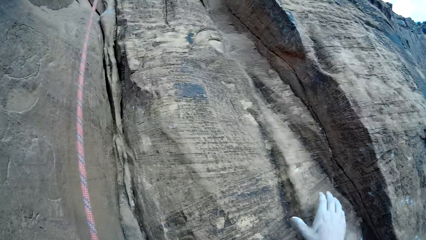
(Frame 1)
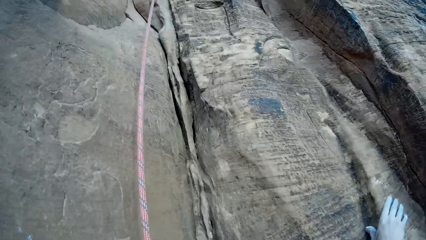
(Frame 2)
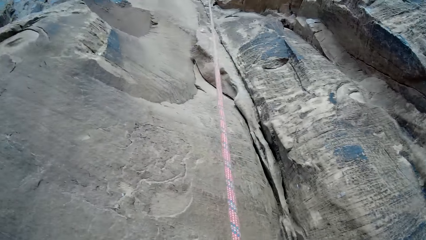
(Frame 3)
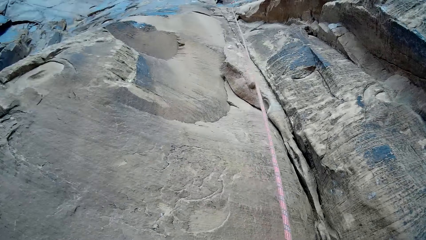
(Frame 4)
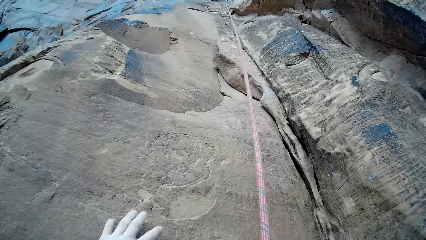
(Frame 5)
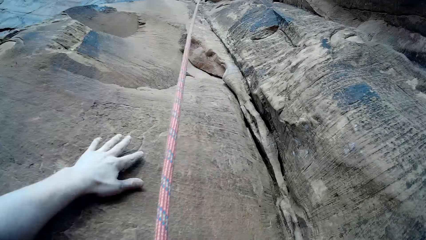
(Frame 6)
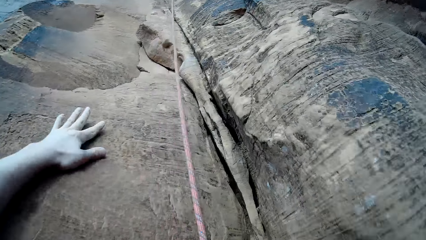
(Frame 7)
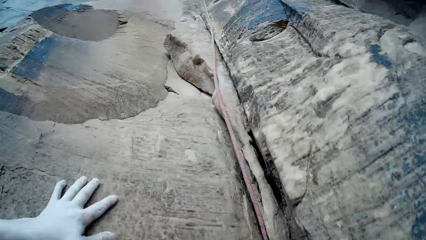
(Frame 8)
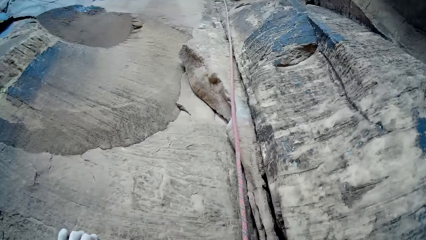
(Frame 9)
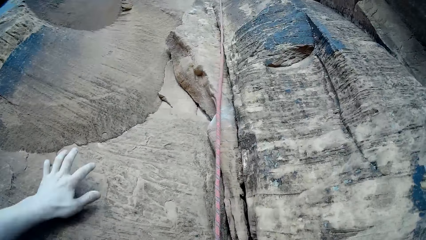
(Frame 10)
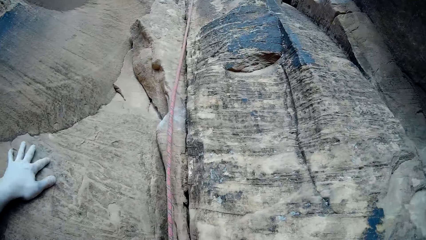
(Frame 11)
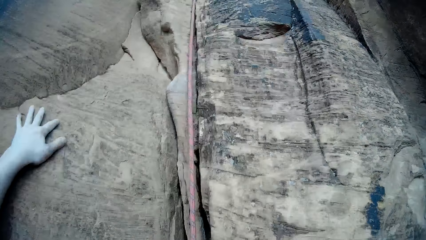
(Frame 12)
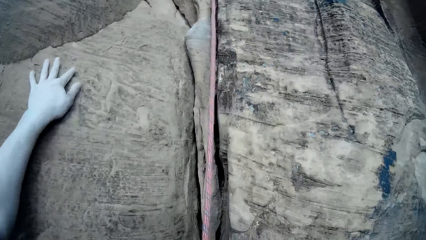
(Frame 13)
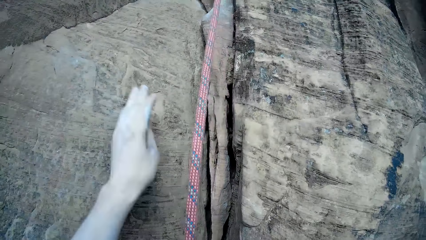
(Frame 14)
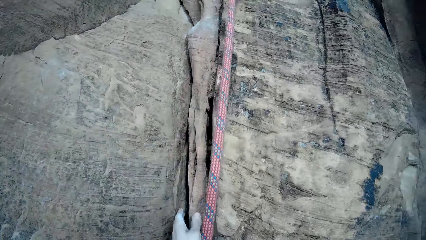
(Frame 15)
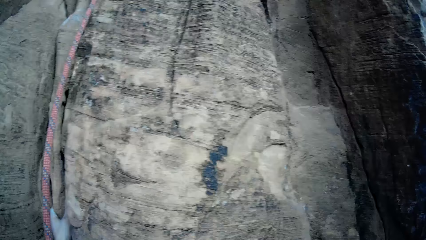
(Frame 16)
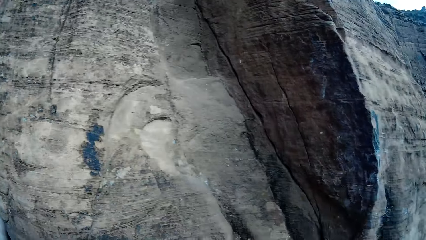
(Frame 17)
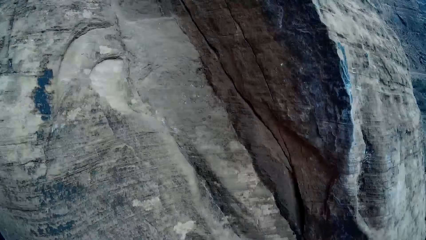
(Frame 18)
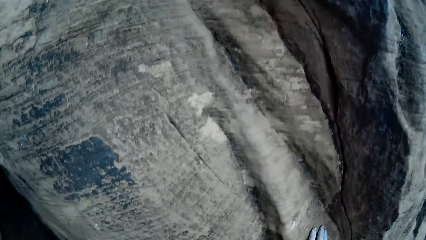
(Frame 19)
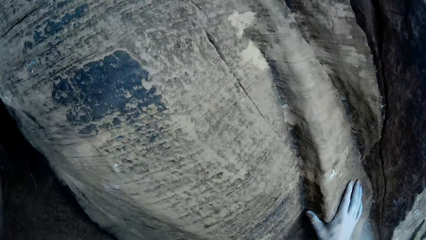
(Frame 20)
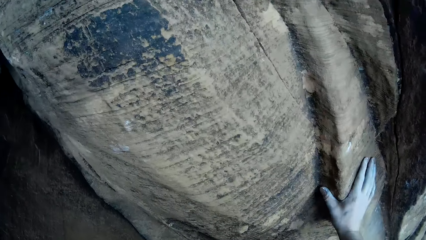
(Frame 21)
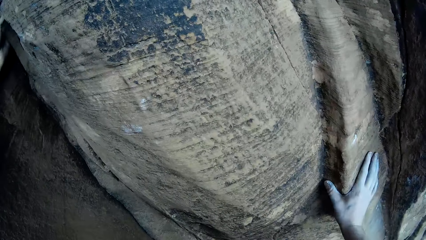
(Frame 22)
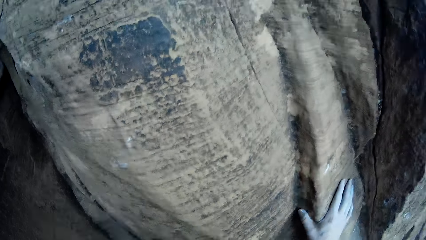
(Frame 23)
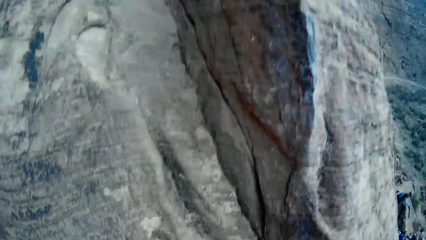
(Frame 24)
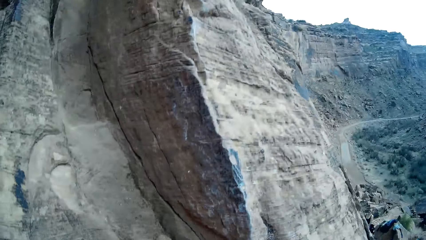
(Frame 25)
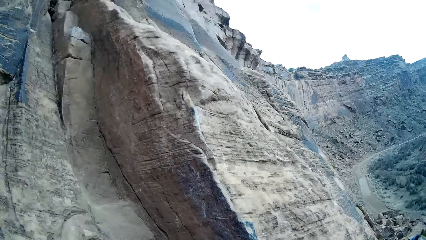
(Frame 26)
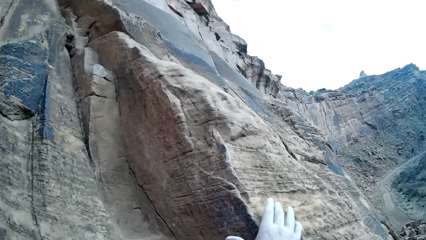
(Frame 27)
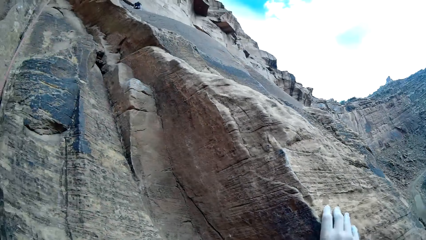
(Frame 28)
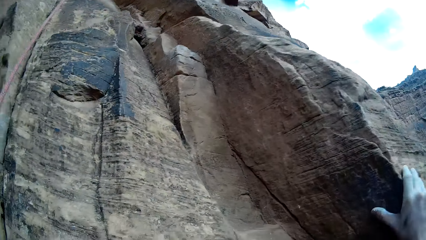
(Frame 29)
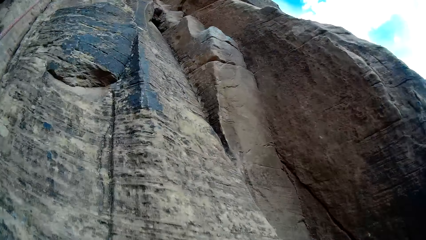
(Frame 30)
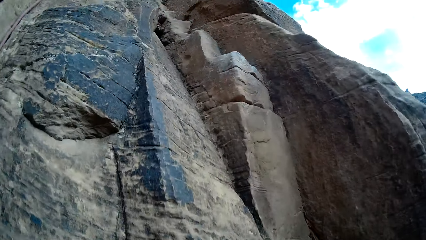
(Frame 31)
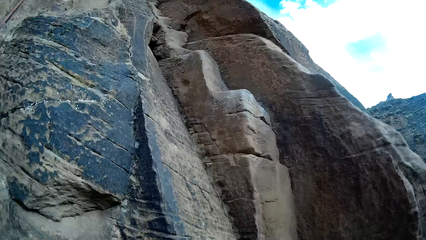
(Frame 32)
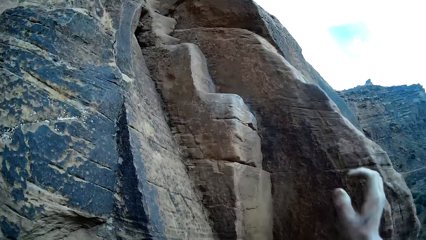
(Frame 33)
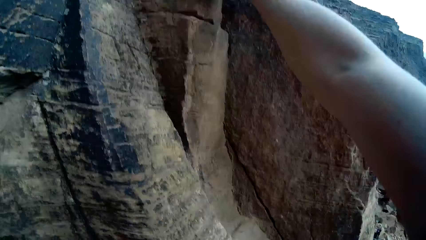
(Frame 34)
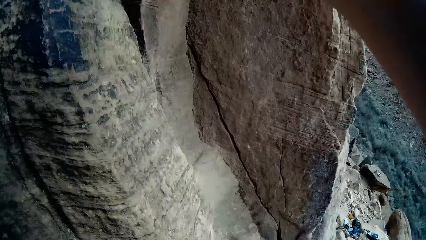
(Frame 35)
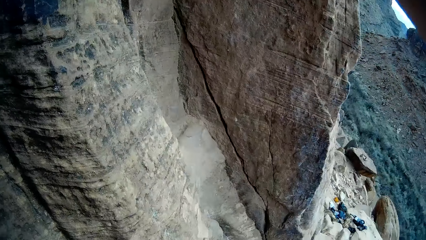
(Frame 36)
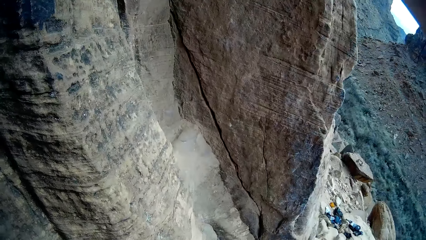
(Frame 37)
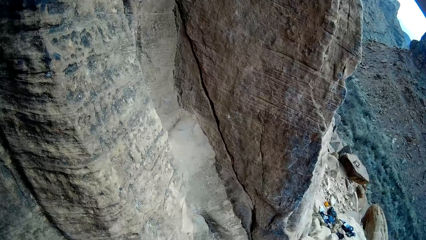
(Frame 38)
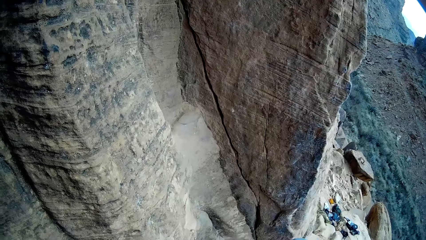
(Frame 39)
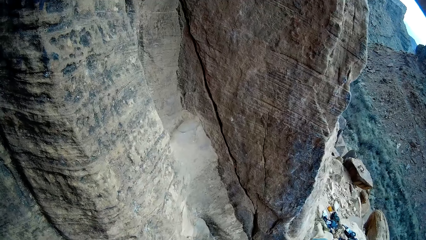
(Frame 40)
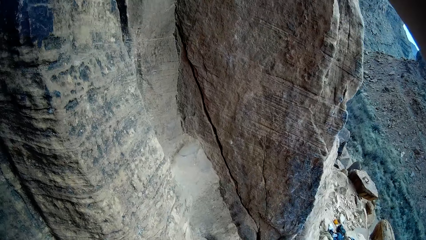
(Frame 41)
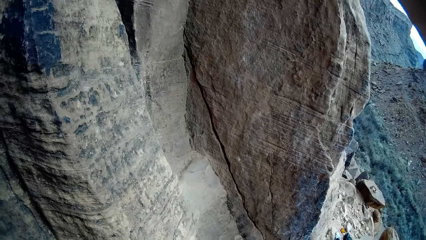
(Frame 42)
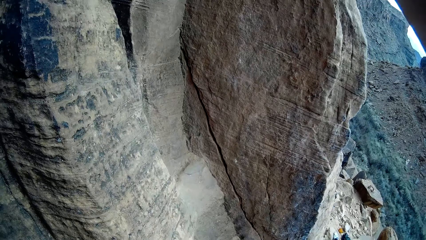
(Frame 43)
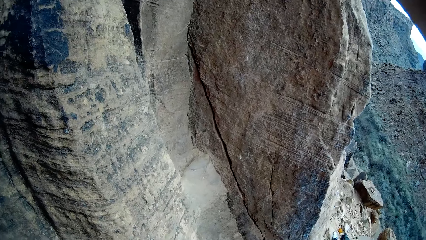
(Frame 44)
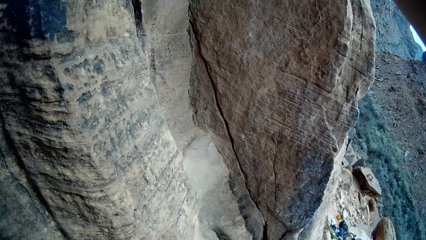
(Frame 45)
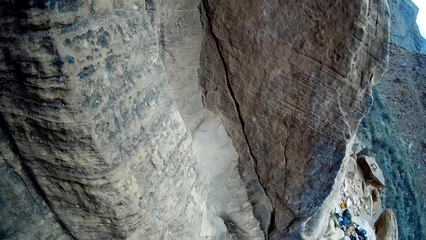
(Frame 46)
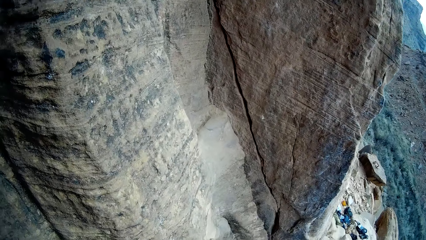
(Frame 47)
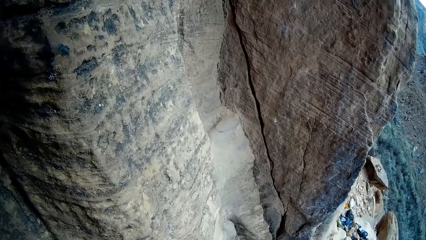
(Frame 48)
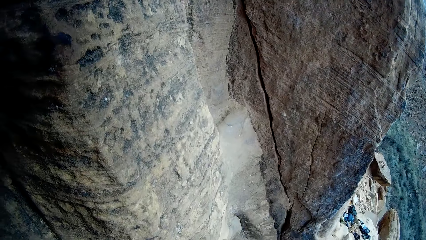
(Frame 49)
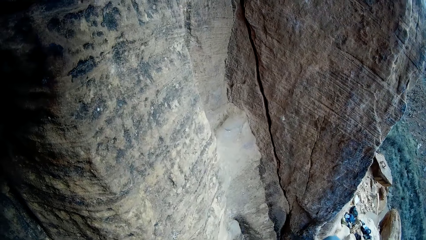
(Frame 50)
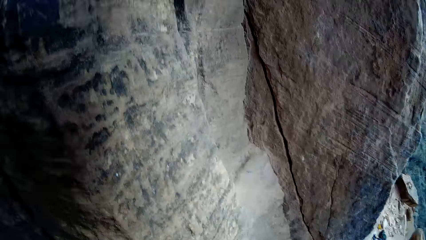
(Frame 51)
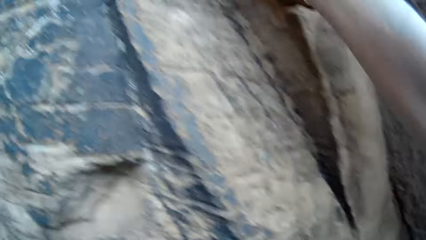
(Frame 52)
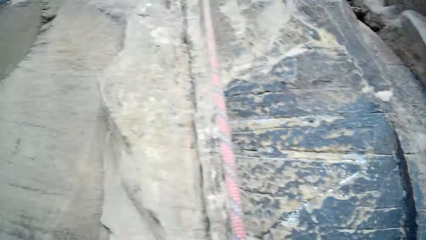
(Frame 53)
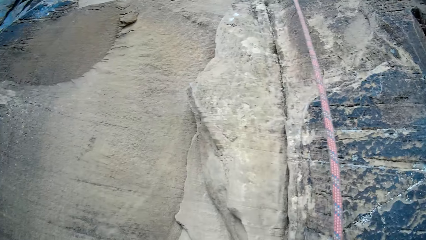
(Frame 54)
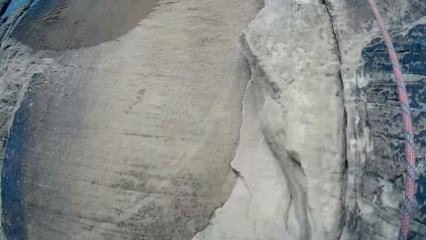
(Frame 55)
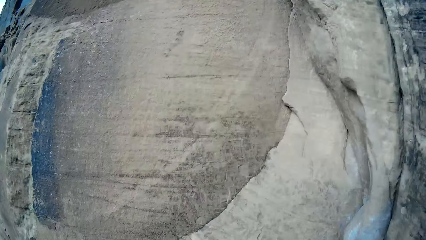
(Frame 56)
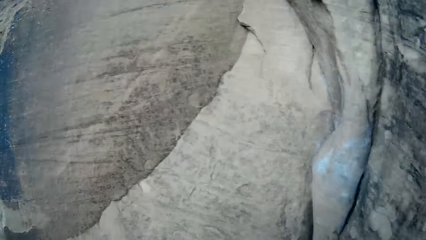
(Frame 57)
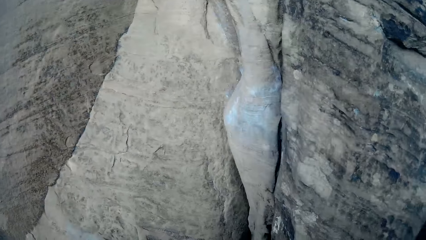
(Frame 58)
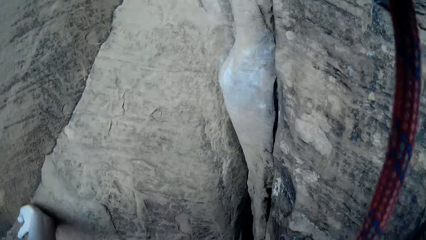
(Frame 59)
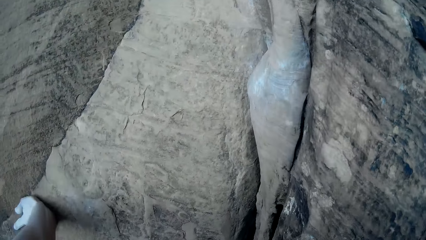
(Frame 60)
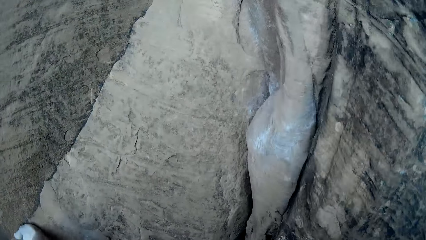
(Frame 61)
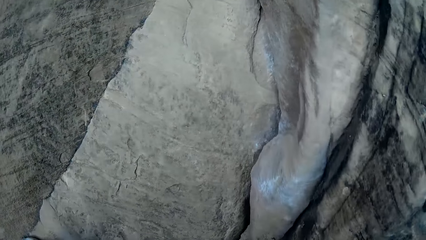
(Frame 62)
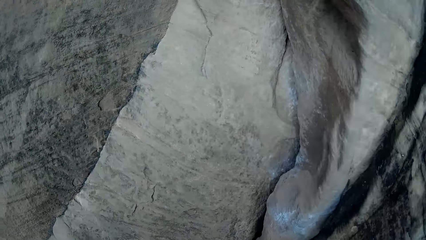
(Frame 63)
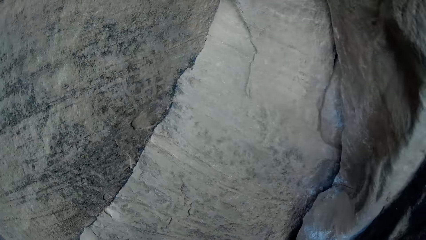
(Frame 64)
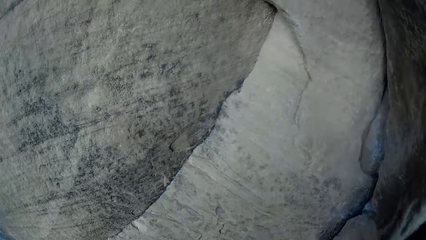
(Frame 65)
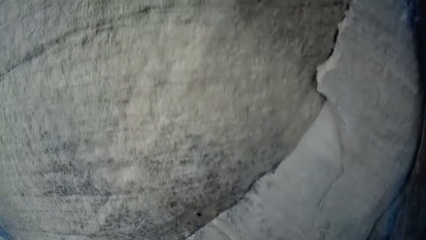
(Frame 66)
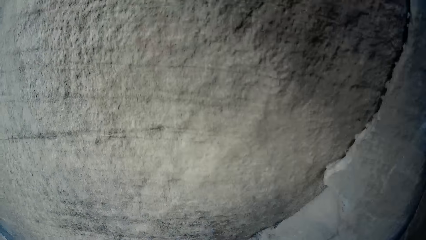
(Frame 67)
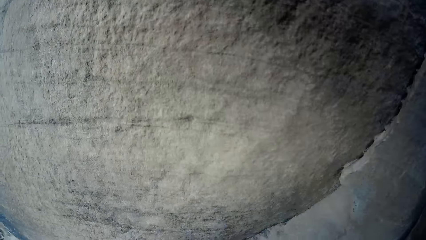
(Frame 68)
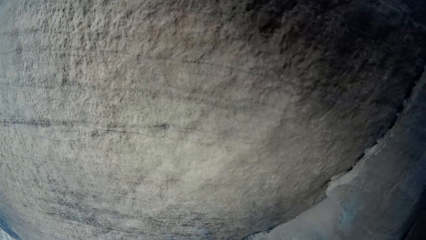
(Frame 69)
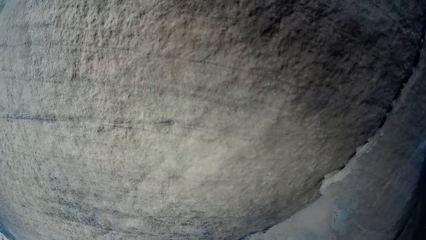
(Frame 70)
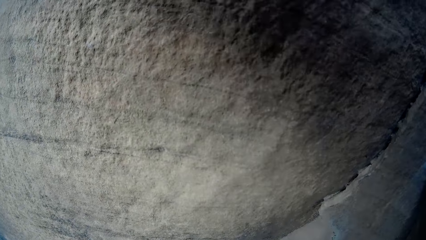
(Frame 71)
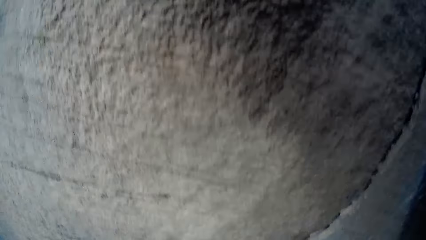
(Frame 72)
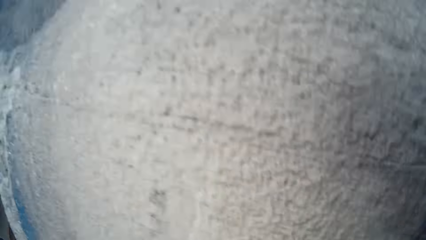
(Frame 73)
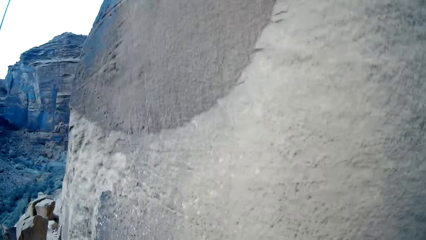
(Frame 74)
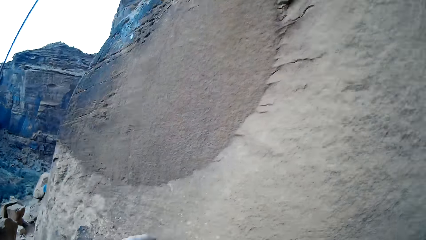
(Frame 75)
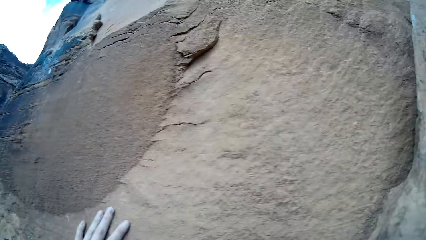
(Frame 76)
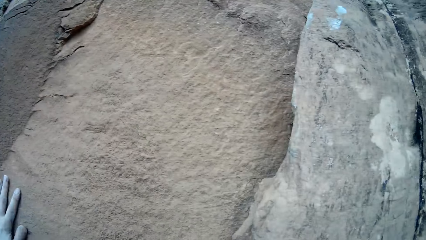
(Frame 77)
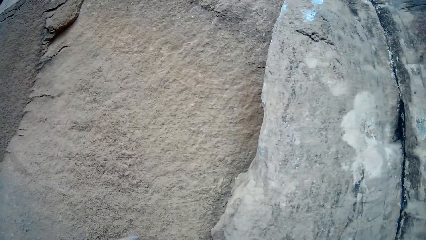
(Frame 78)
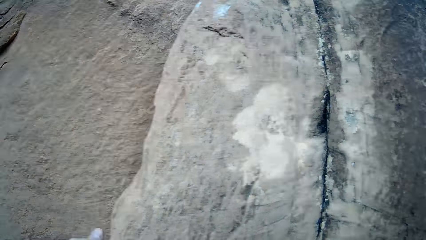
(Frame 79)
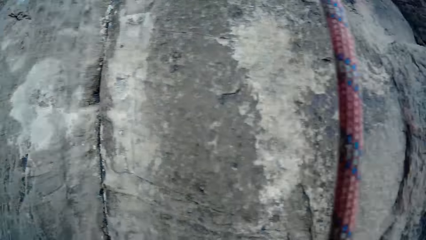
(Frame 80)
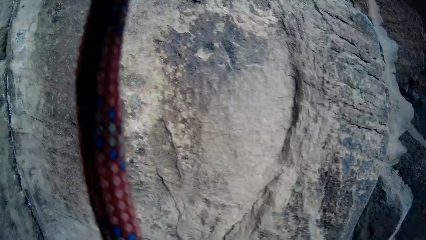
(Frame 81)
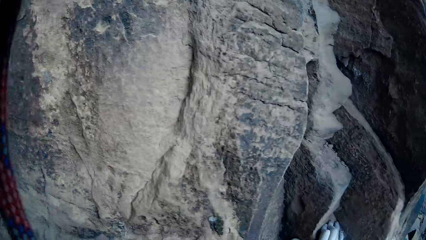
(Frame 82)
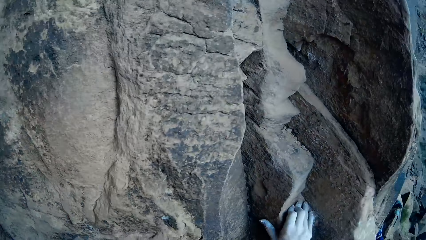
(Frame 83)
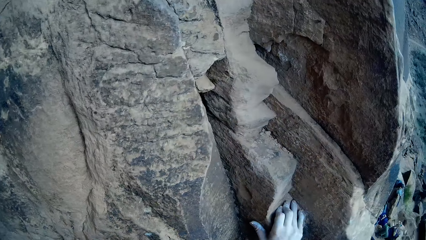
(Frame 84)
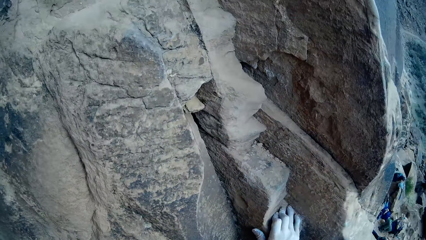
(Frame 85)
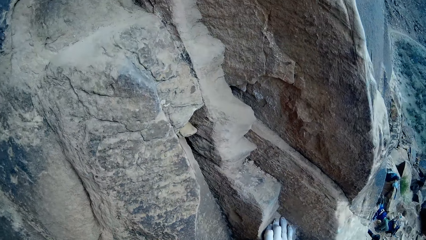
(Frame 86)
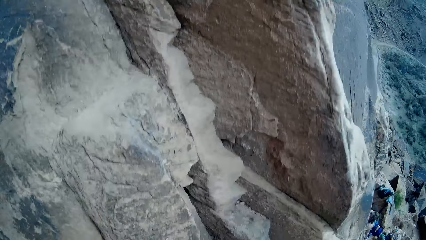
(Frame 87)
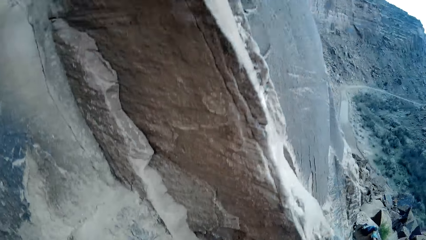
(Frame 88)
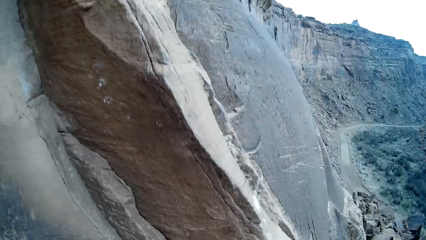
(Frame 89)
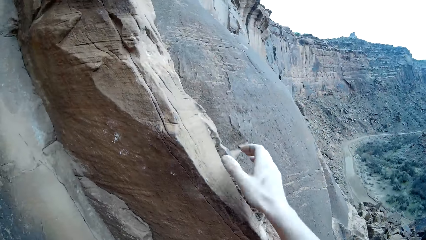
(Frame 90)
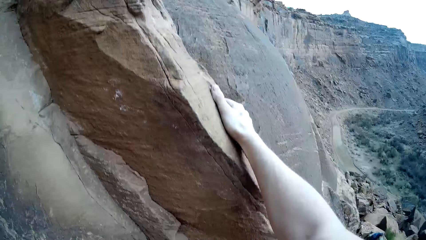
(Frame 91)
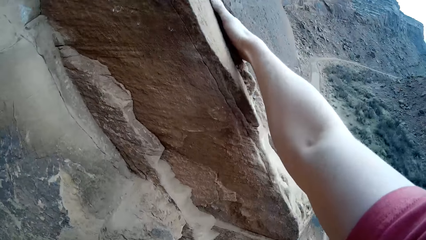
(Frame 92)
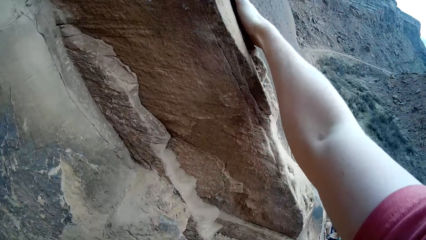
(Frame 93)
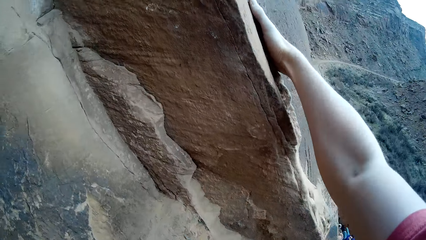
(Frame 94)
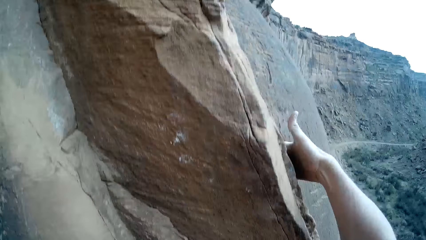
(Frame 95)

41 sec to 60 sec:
The camera wearer climbs the rock. They look around. They climb the rock. They look around.
